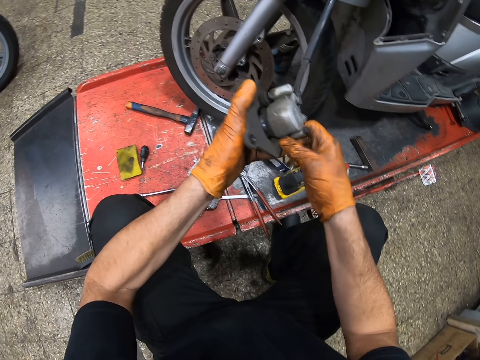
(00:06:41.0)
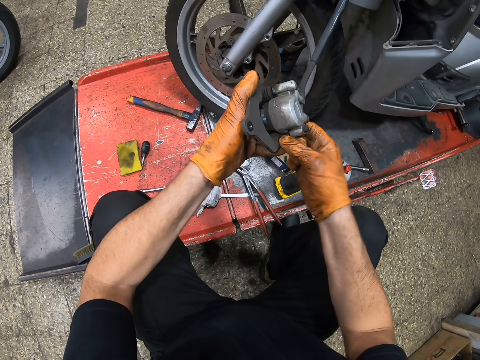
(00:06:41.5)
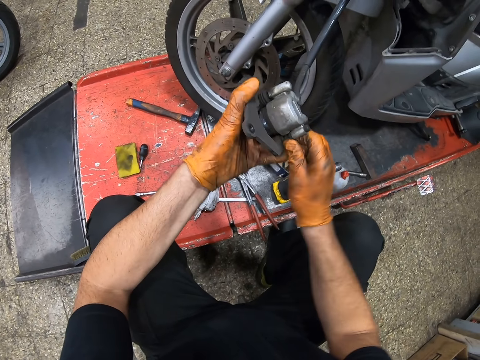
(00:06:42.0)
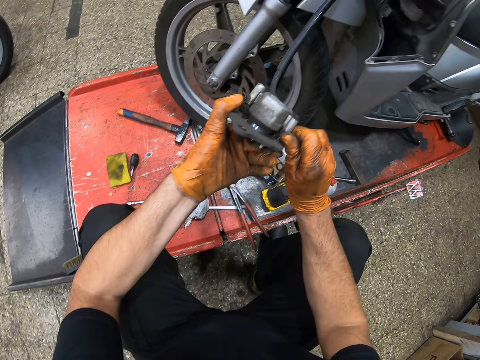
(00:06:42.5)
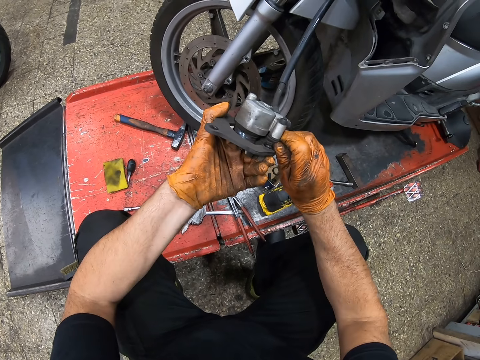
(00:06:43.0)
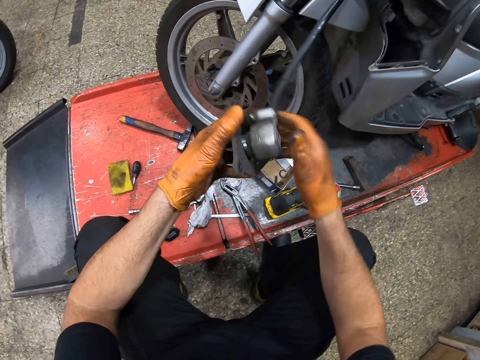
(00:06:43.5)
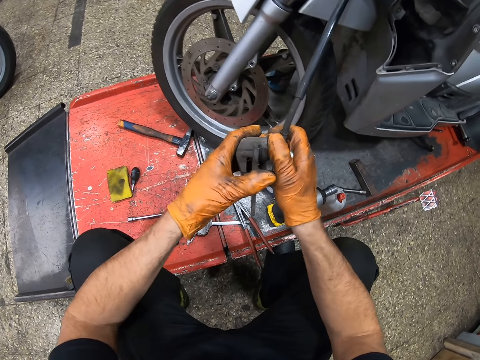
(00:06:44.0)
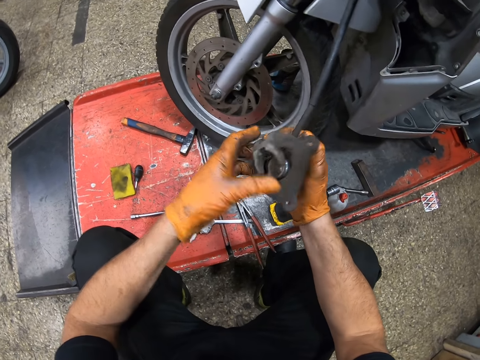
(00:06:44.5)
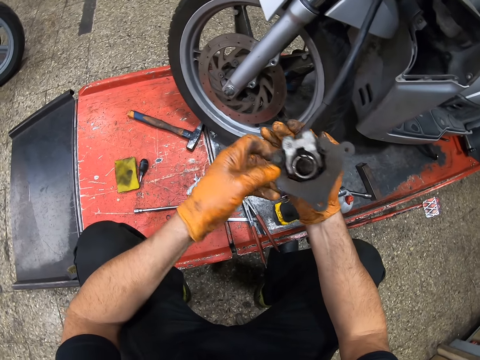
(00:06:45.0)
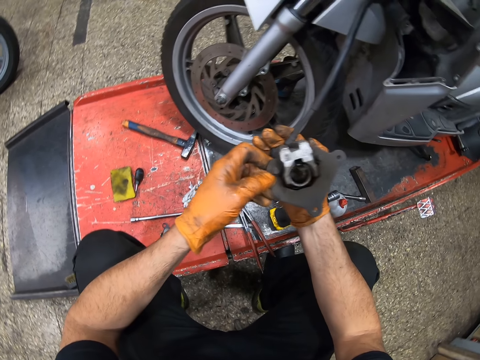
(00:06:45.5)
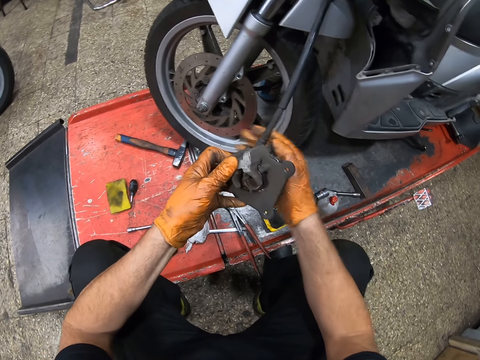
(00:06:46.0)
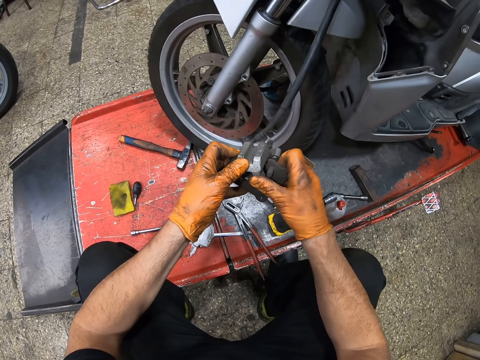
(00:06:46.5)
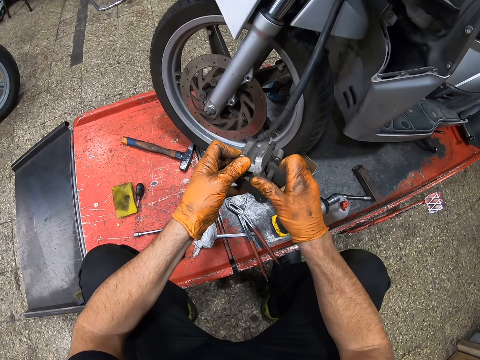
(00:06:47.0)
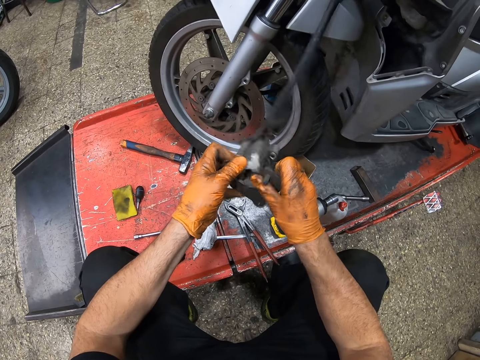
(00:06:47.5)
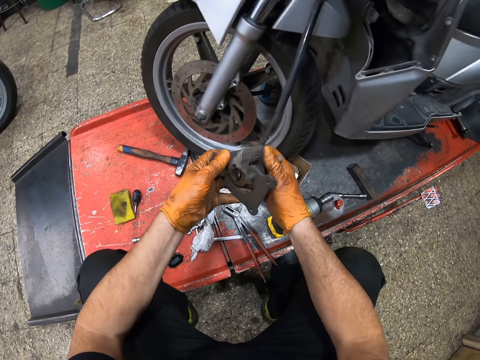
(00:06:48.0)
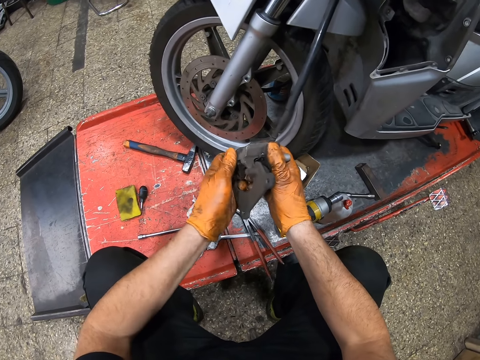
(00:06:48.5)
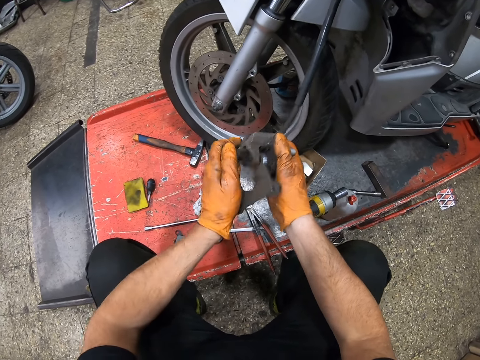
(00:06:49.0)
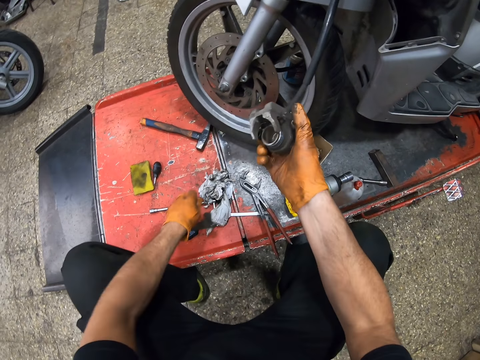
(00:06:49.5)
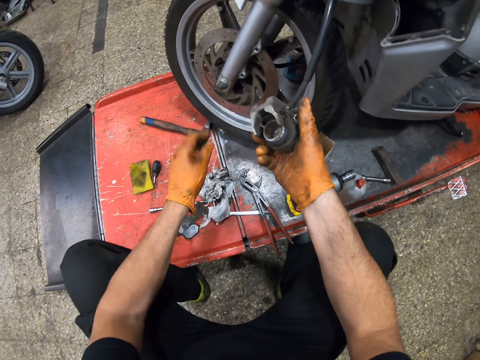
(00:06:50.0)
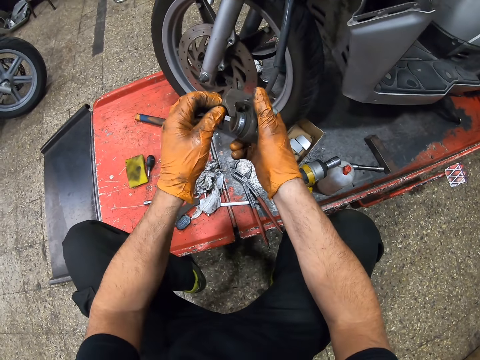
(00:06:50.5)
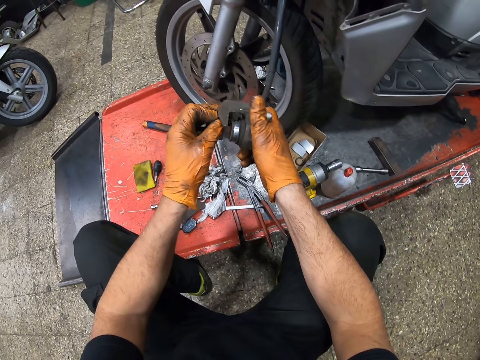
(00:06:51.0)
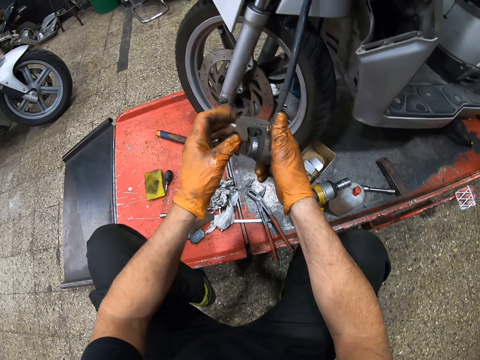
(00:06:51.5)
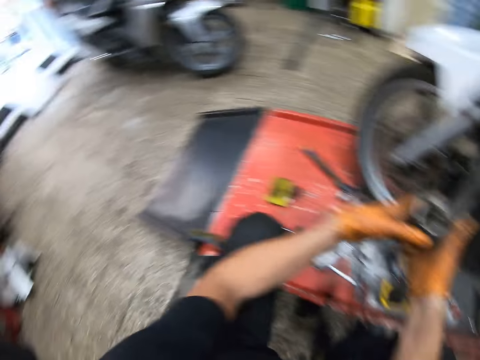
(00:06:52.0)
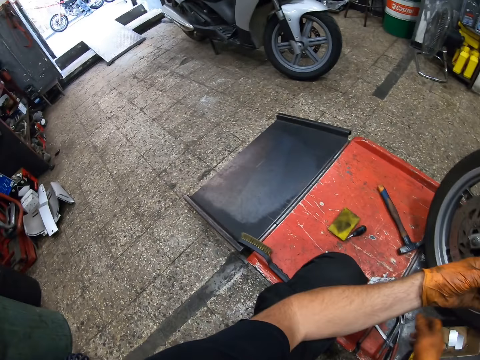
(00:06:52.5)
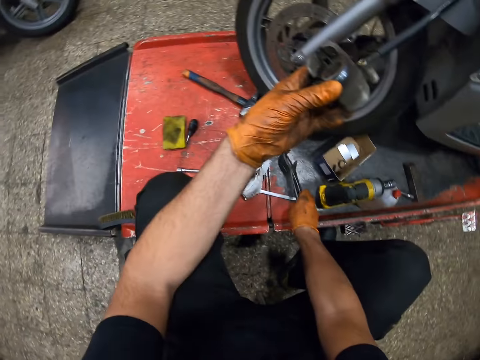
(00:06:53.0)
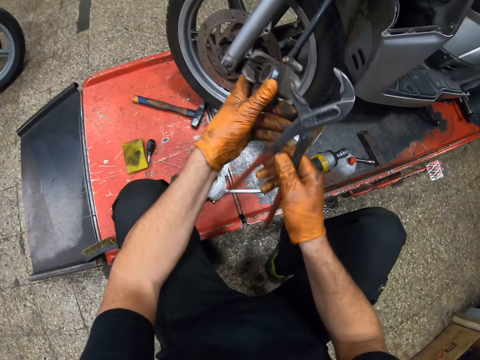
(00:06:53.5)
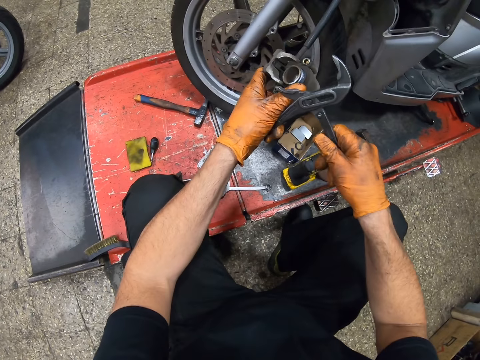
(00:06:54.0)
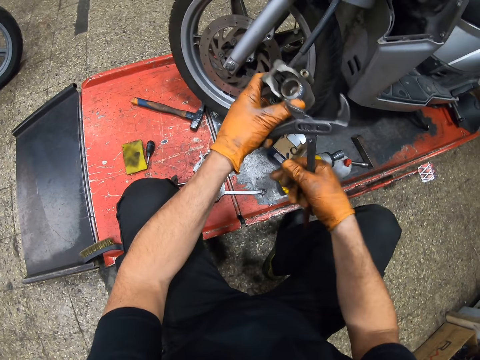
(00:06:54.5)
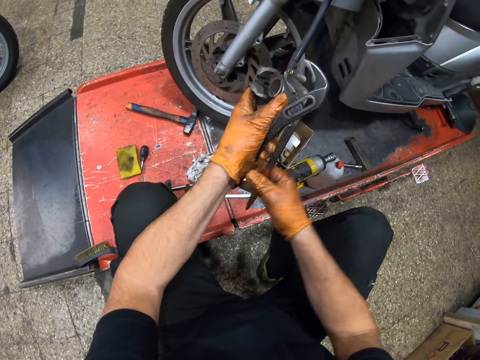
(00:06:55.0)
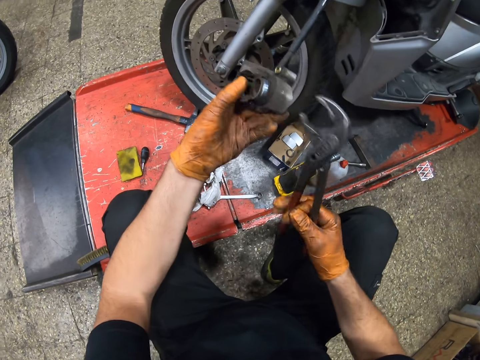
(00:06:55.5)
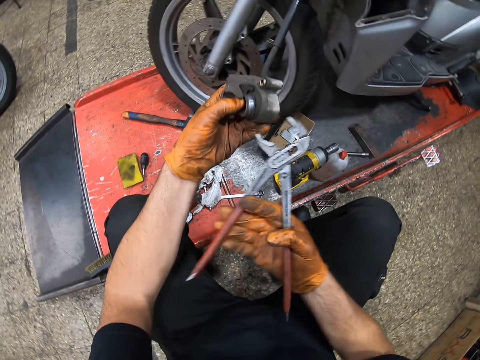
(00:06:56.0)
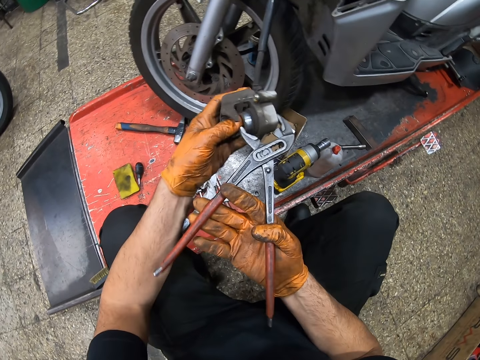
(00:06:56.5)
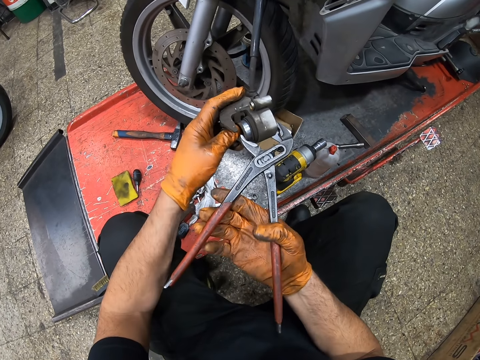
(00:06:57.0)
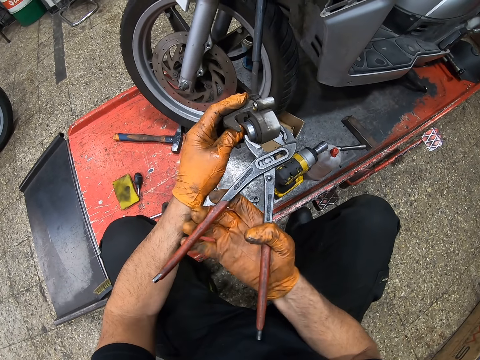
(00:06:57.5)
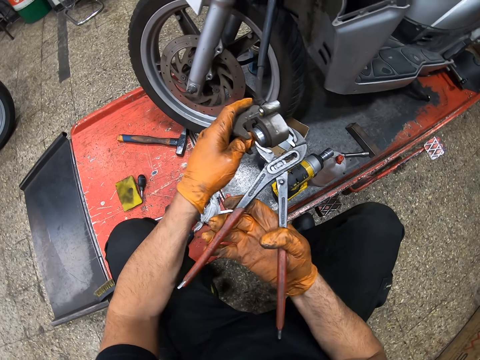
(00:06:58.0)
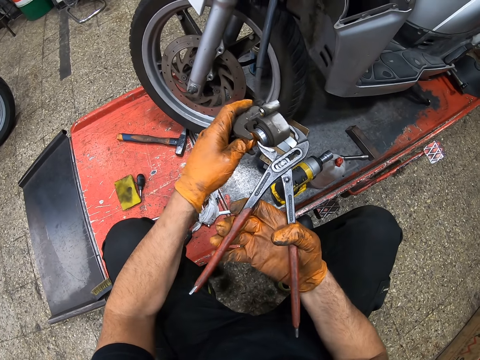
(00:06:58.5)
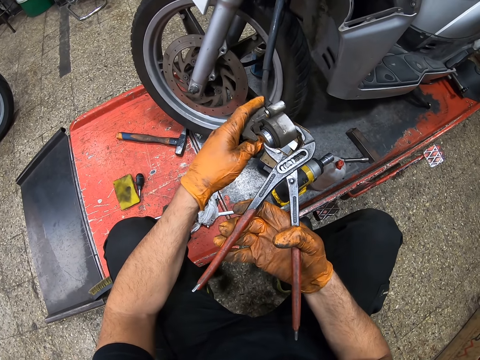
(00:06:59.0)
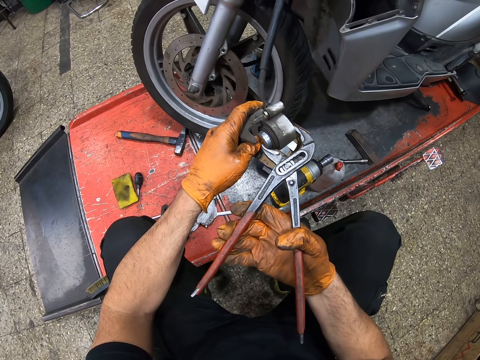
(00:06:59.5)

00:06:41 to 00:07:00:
The camera wearer pulls the brake plate. He turns the brake shoe. He pulls the brake plate. He puts the brake plate on the lift plate. He presses the hydraulic slave cylinder with his finger. He examines the pressure gauge. He picks up channel lock pliers from the lift table. He spreads the channel lock pliers with one hand. He uses the pliers on the pressure gauge. He presses the brake drum with the channel lock pliers.

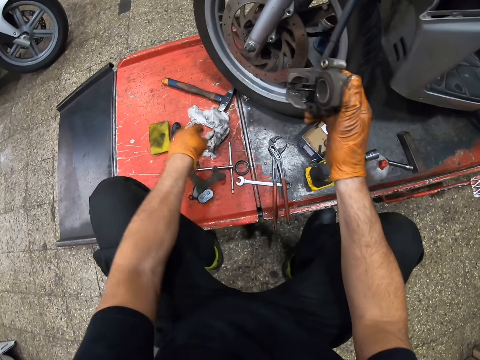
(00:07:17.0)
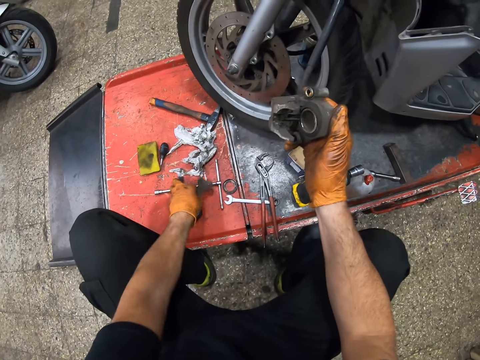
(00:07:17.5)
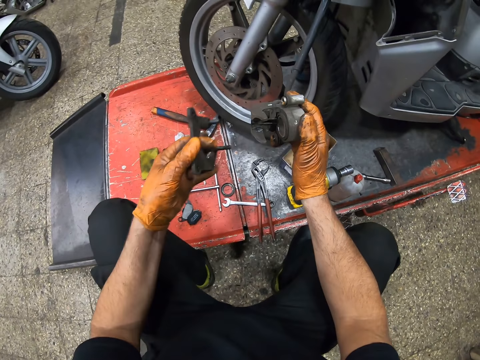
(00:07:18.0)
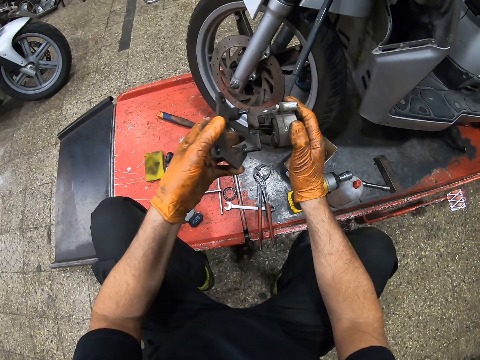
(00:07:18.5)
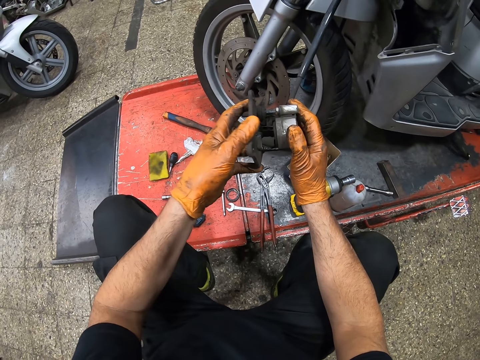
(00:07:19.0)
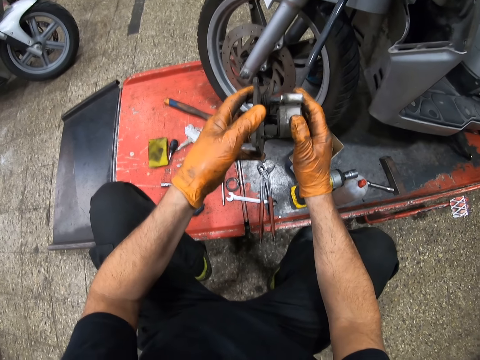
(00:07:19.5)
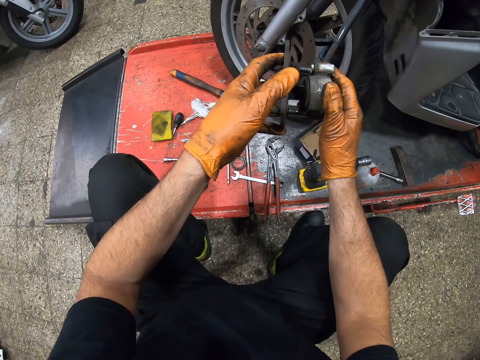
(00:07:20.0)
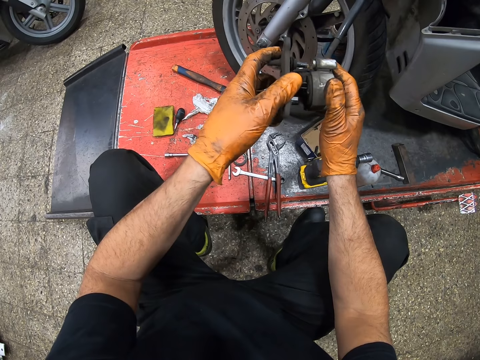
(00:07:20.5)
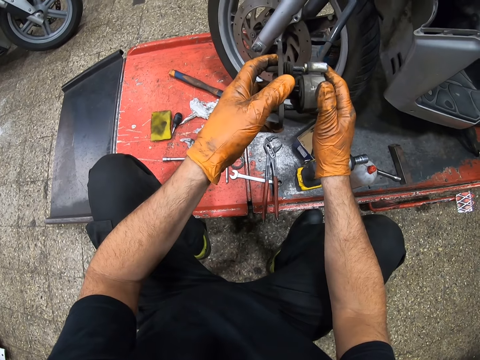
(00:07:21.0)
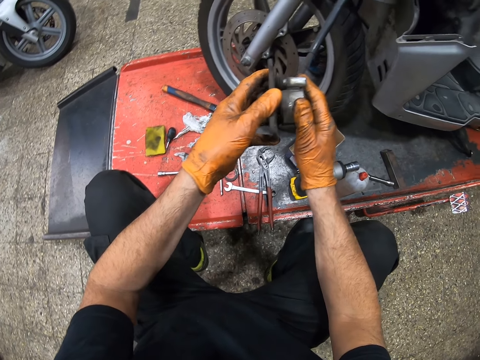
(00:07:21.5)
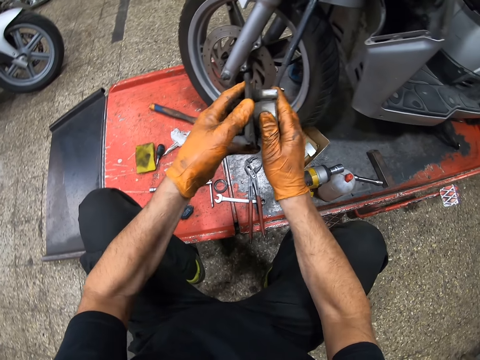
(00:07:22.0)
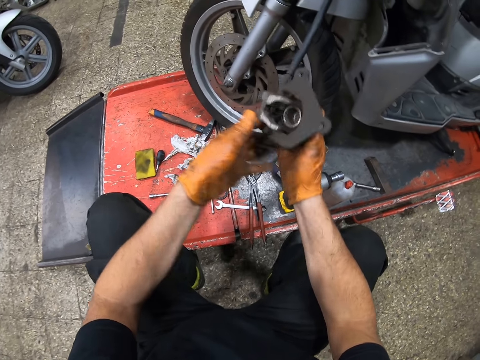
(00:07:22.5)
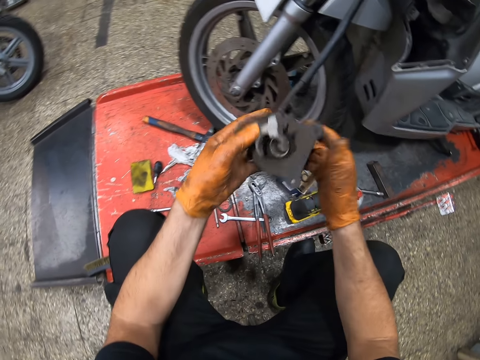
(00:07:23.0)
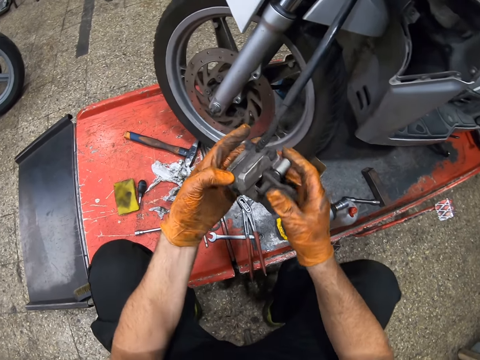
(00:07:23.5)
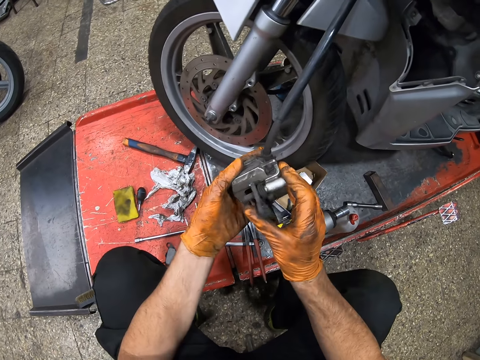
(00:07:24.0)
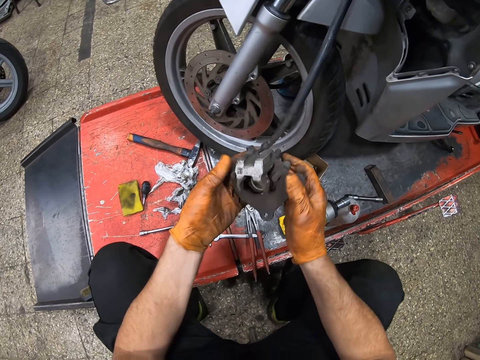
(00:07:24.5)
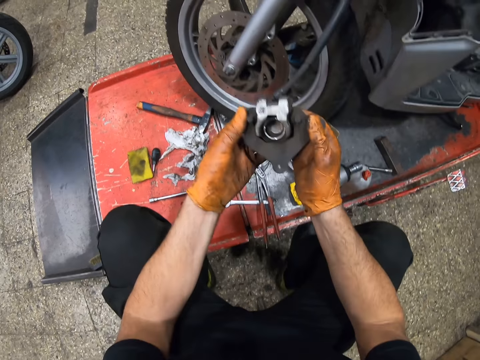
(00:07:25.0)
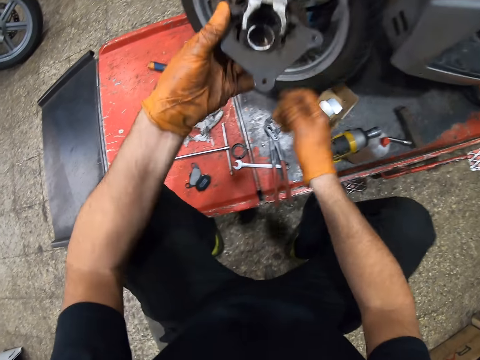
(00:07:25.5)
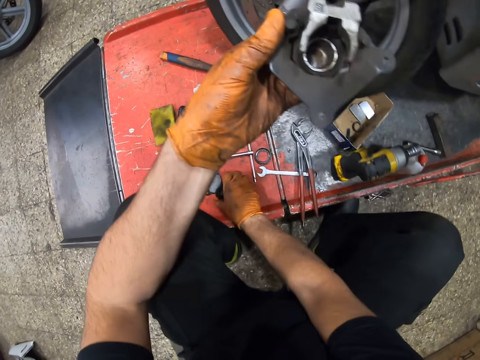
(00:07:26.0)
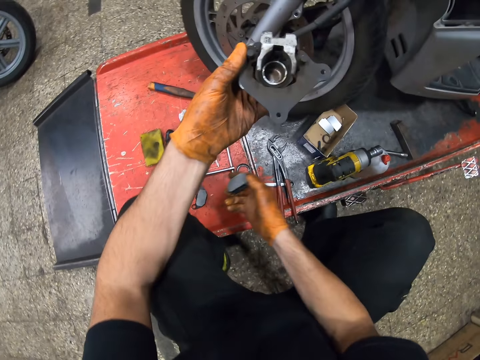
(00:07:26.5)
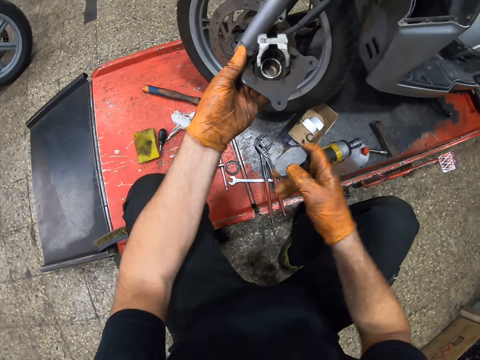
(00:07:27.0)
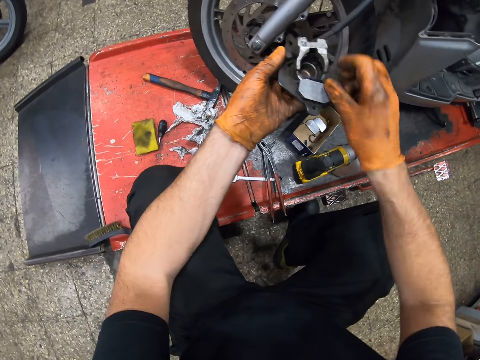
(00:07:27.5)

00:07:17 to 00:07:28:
The camera wearer puts the piece of cloth on the table lift. He picks up a brake plate from the table. He attaches the brake plate to the brake shoe or pressure gauge. He turns the brake shoe with his hand. He picks up a brake pad or plastic from the lift table. He puts the plastic into the pressure gauge.
